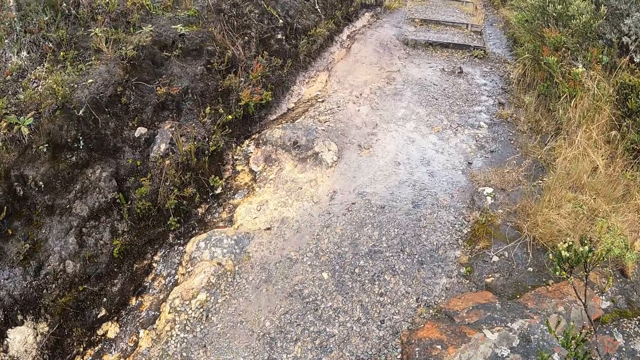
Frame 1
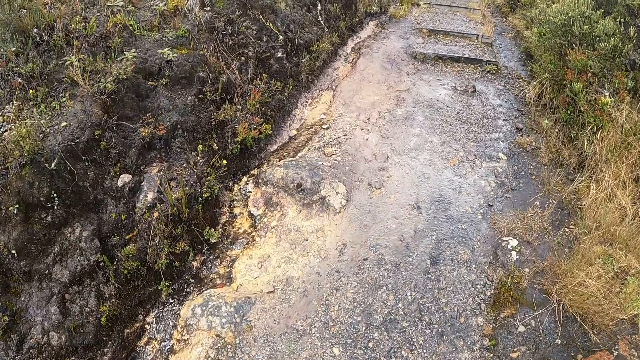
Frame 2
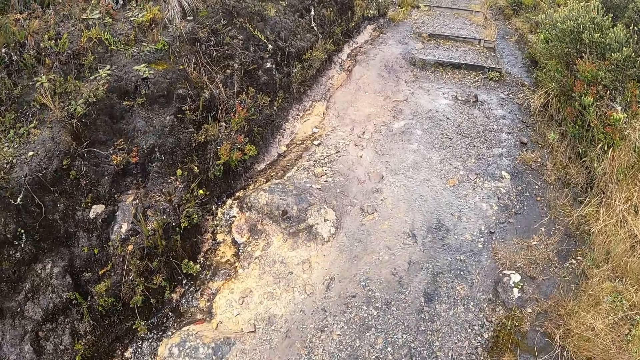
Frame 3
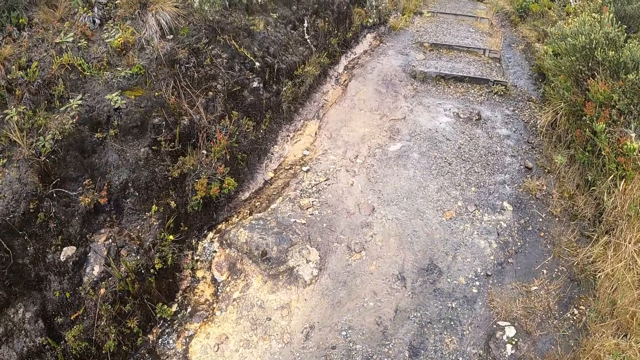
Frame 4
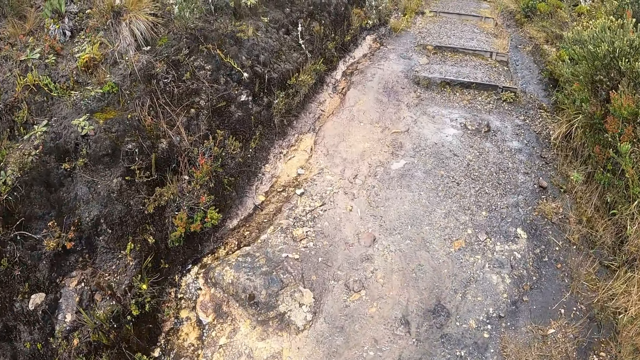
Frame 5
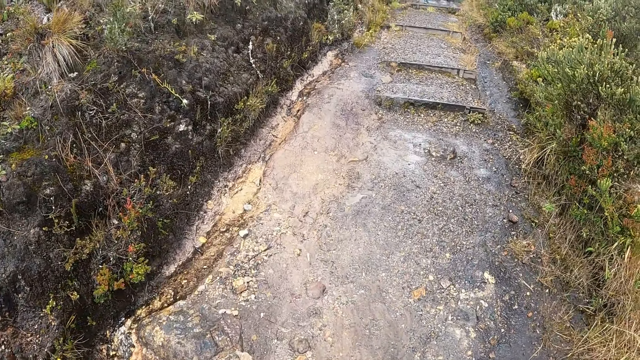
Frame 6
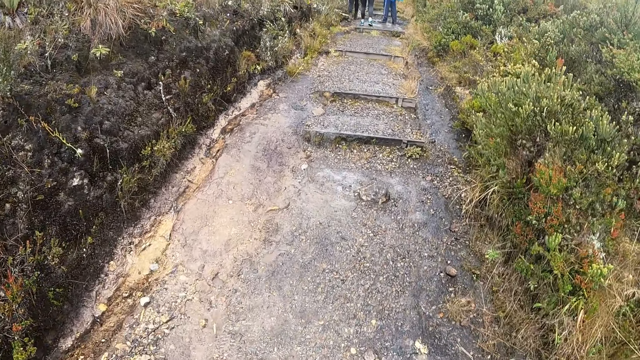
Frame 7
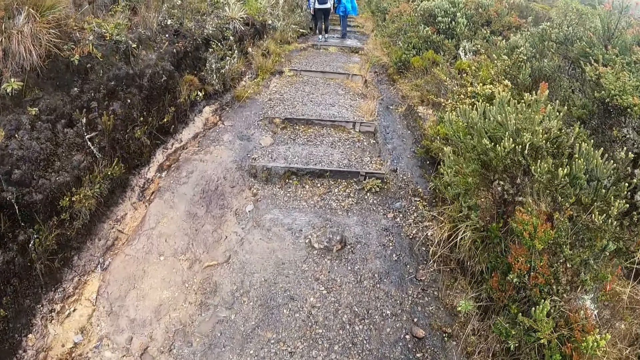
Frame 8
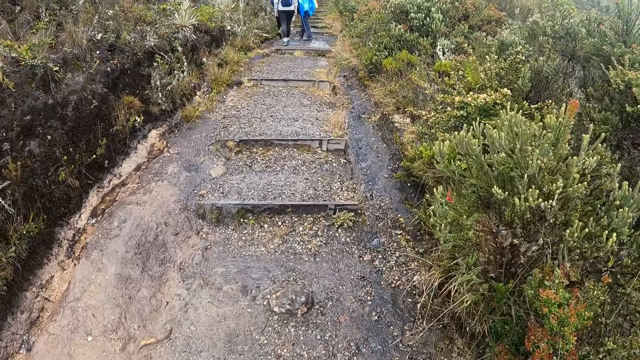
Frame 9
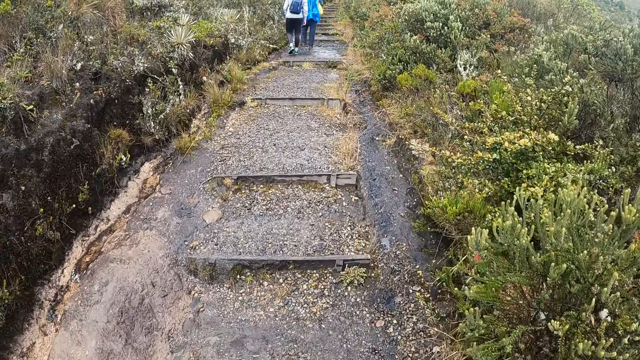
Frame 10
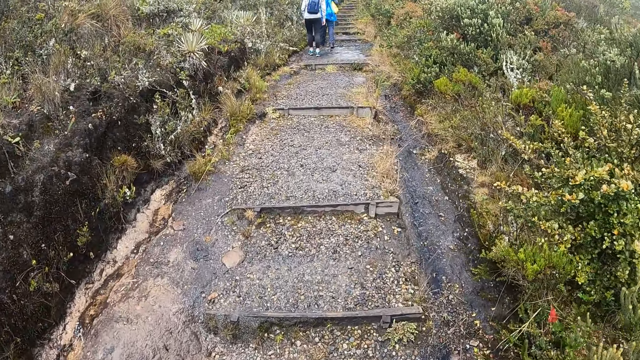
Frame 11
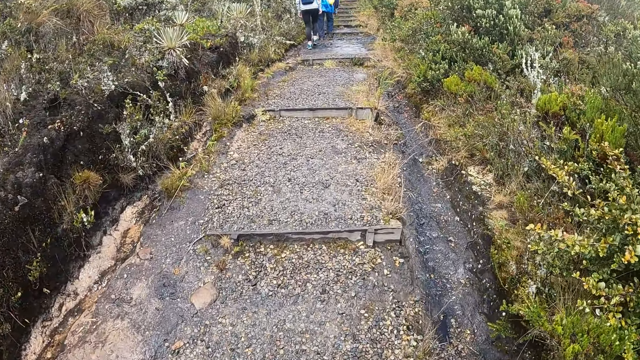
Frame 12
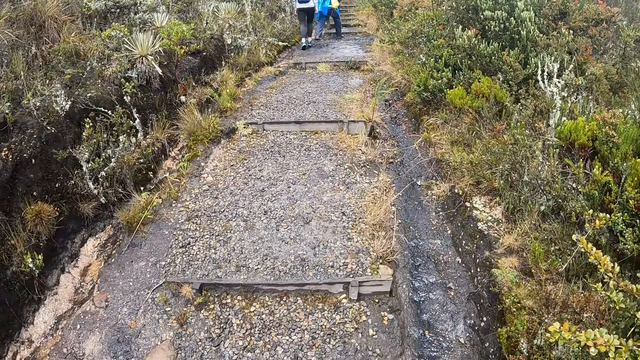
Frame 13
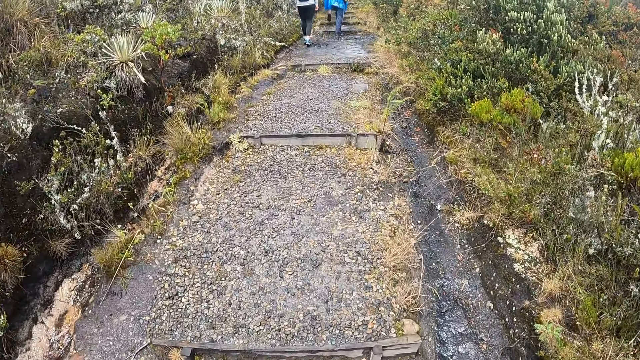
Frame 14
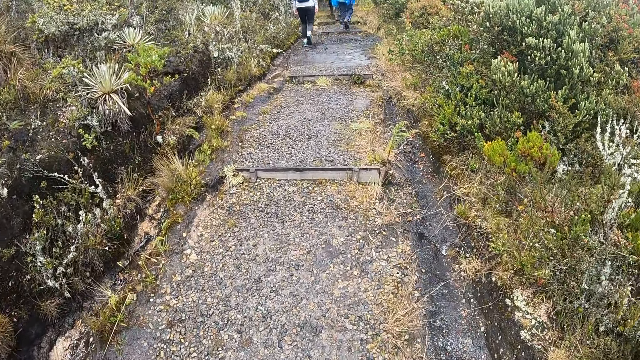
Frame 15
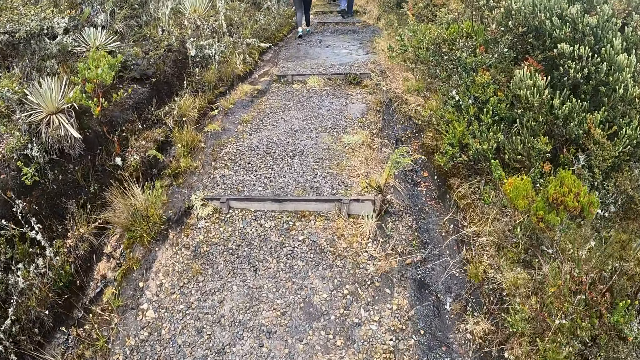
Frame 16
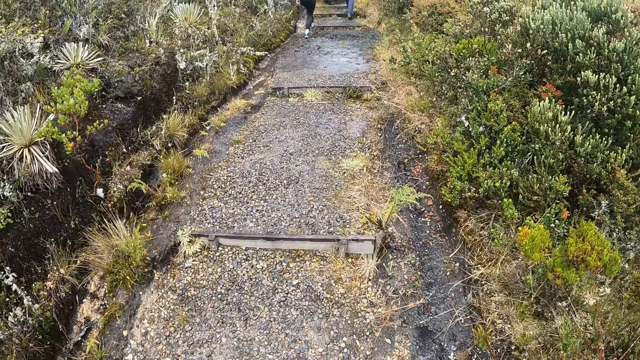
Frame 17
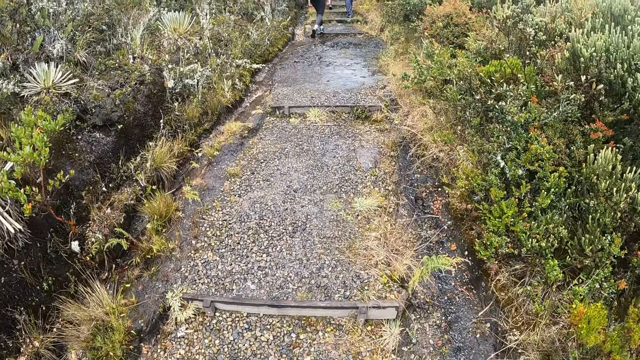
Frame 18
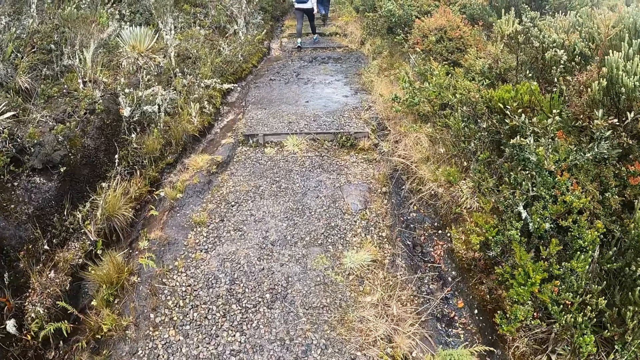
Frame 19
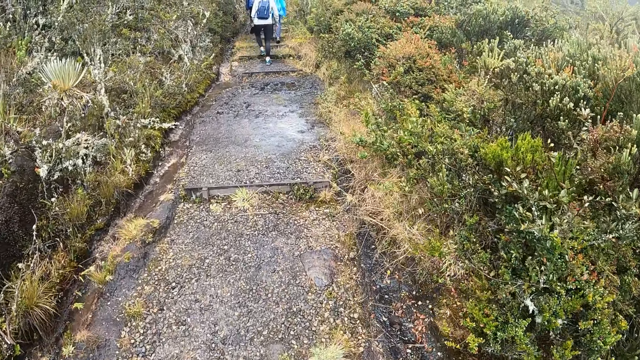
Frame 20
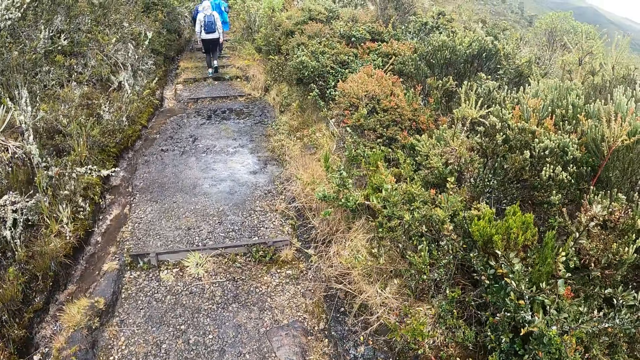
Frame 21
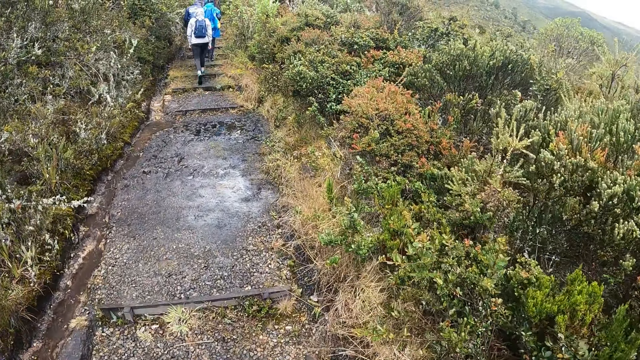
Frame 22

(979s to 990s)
The camera wearer walks on a trail. They climb up the stairs.

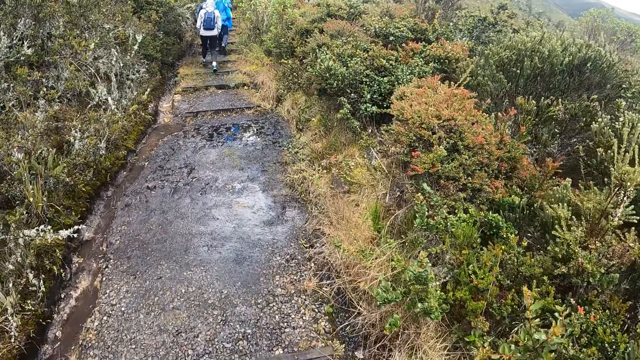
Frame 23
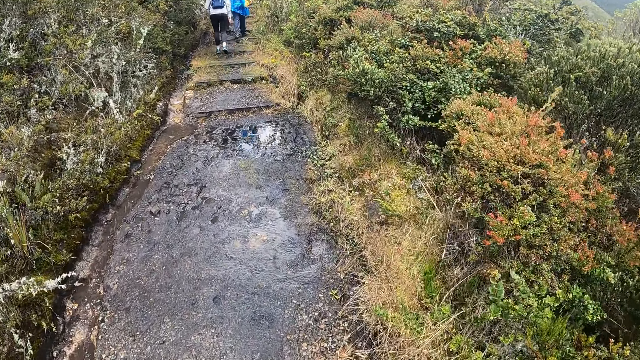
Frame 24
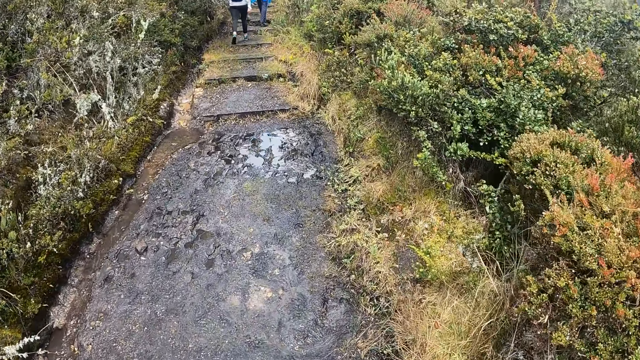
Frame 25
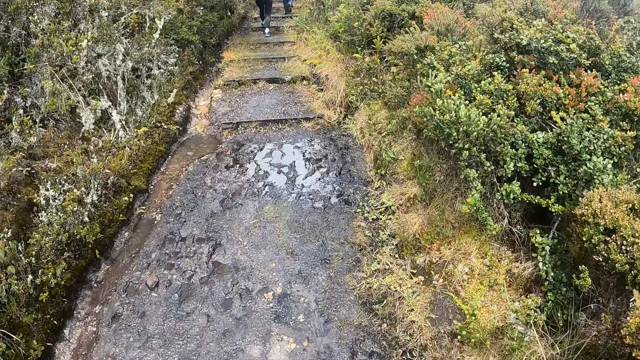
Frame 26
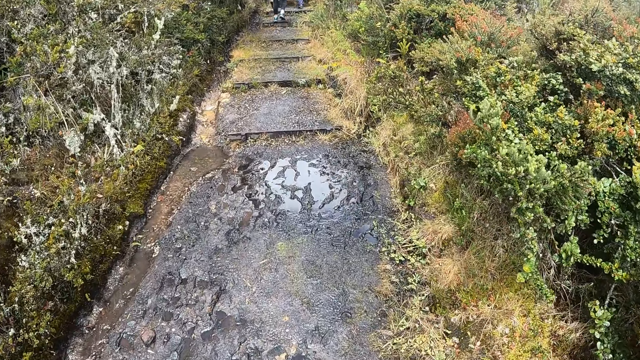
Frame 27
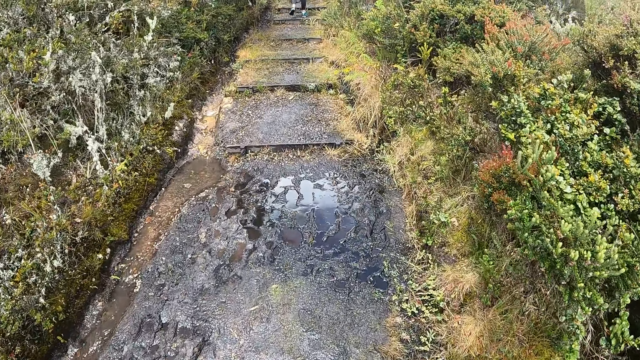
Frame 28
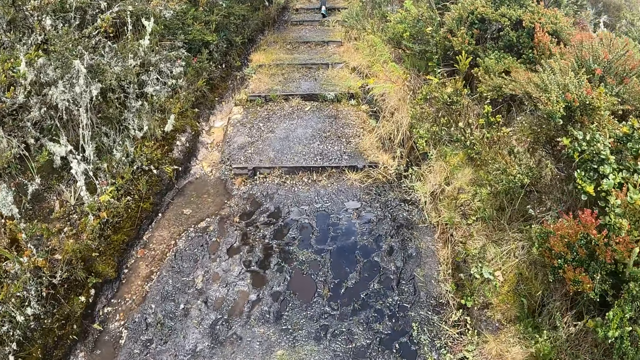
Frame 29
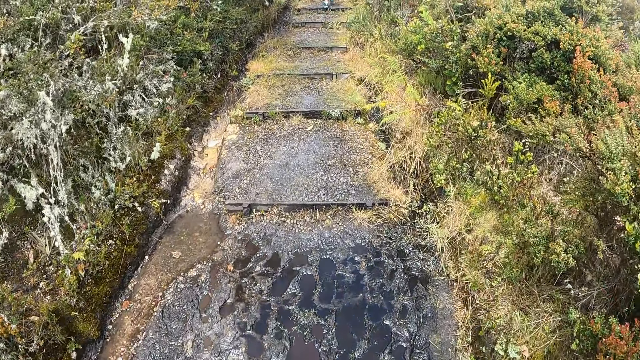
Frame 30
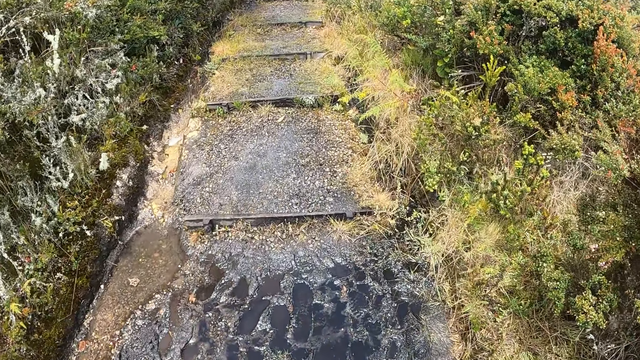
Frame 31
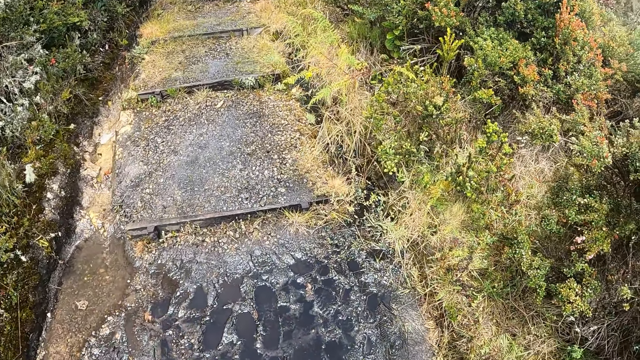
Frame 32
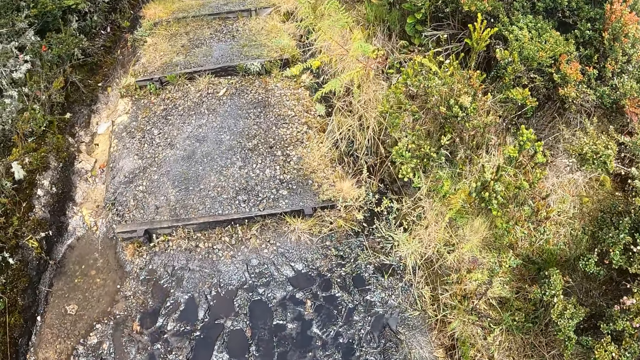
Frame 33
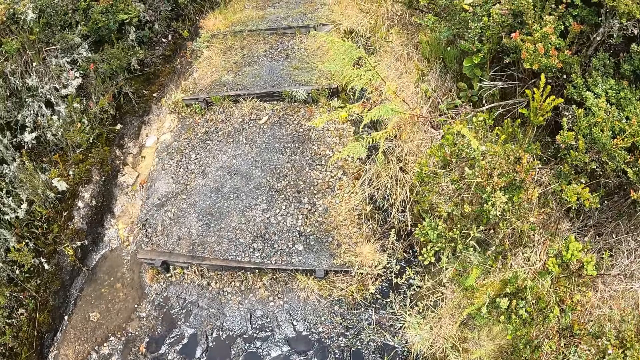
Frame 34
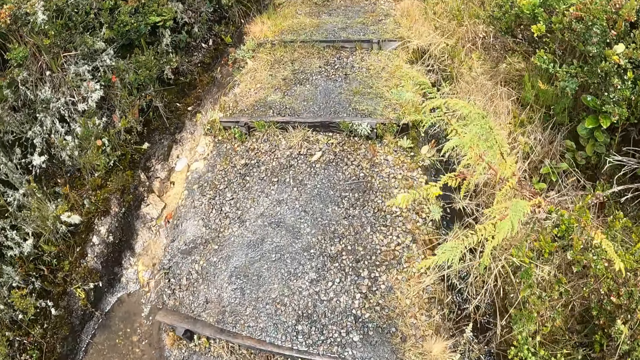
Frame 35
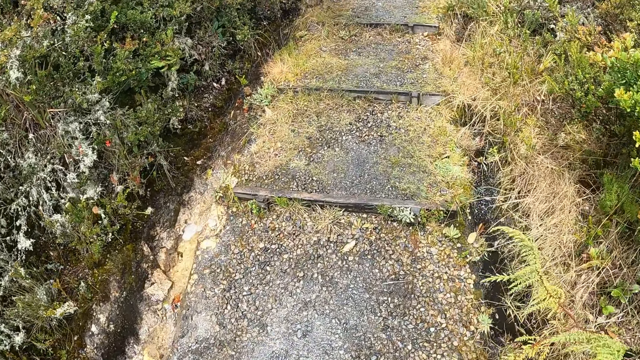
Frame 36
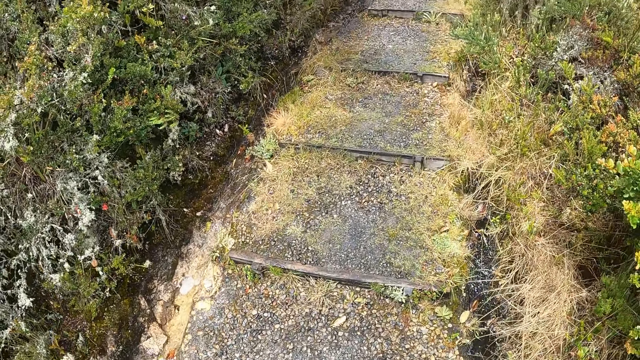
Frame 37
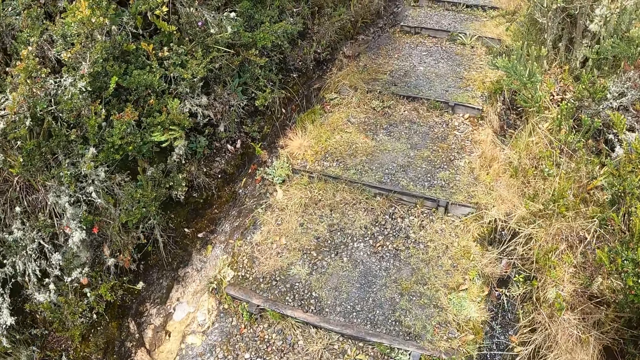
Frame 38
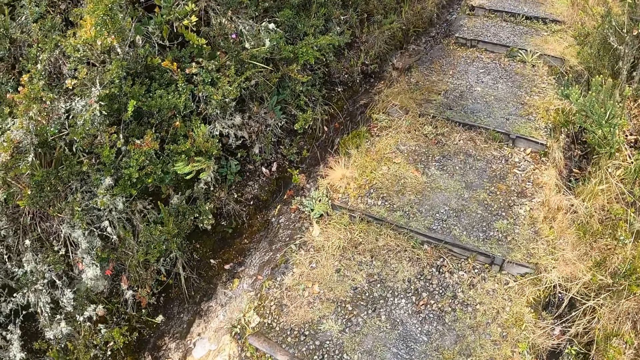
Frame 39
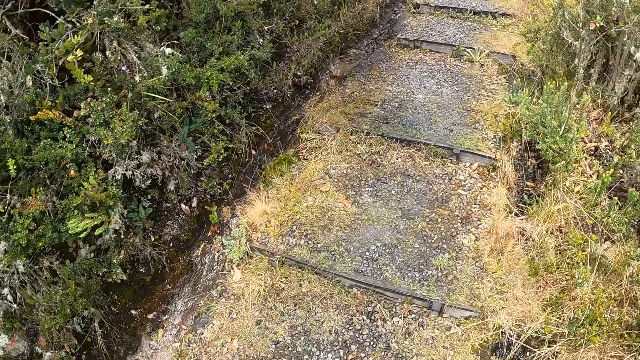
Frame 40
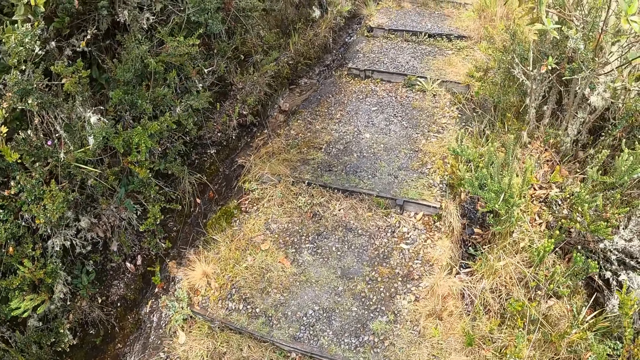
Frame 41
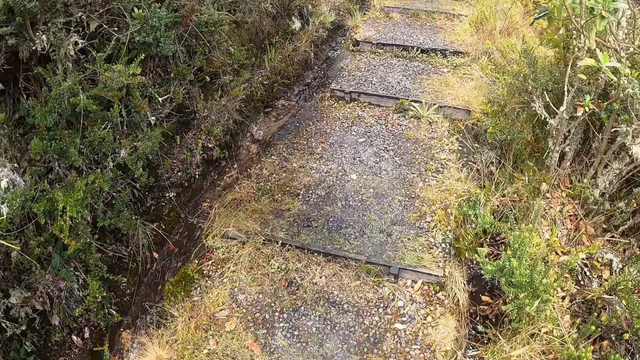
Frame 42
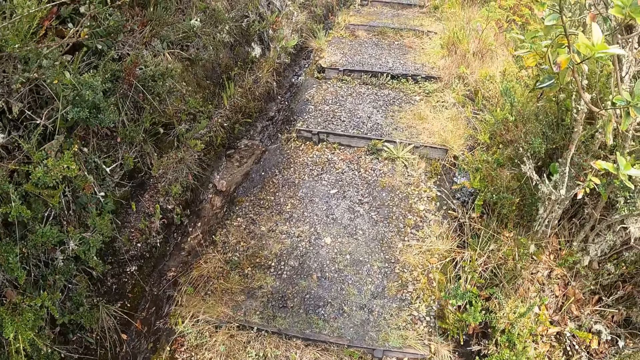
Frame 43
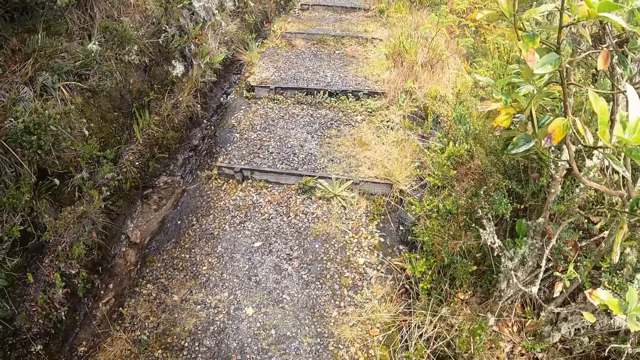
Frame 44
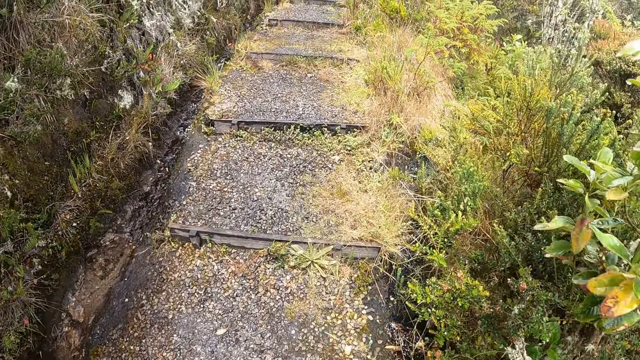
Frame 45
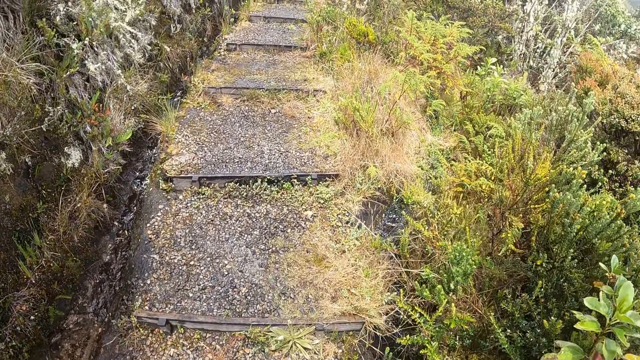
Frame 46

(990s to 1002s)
The camera wearer climbs up the stairs.
